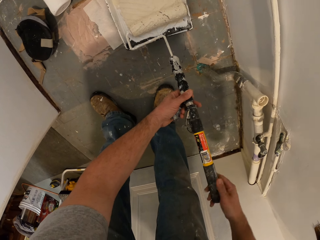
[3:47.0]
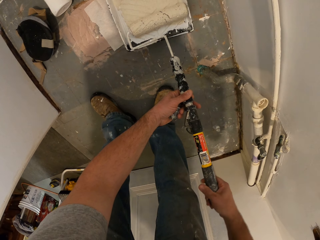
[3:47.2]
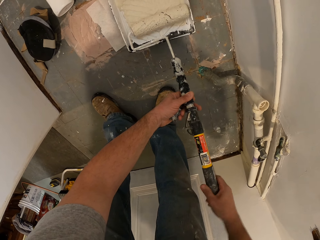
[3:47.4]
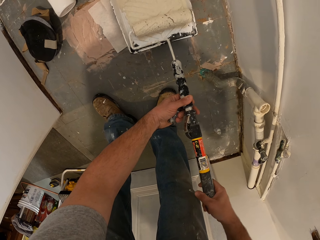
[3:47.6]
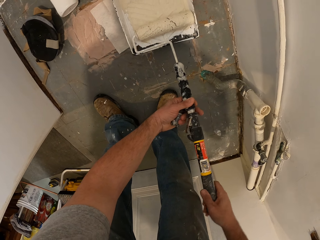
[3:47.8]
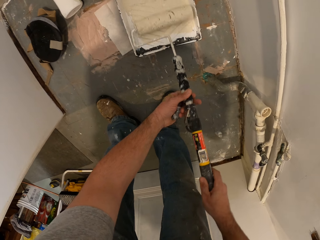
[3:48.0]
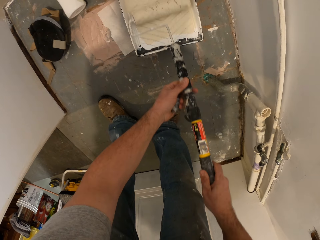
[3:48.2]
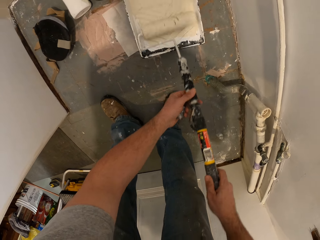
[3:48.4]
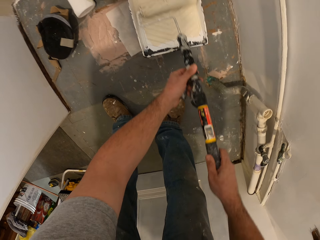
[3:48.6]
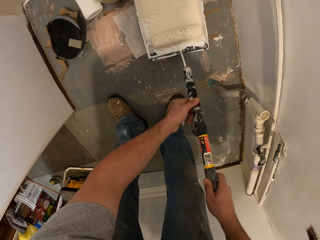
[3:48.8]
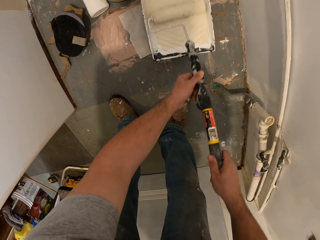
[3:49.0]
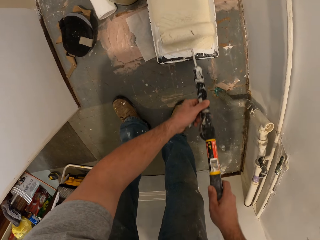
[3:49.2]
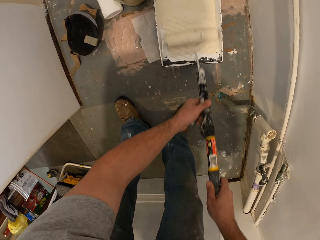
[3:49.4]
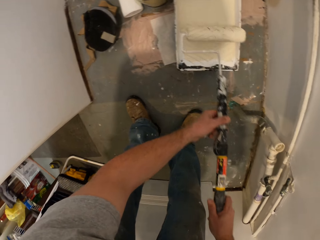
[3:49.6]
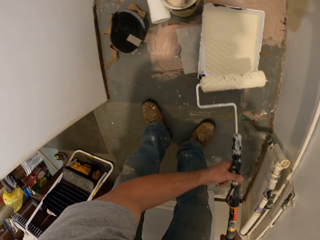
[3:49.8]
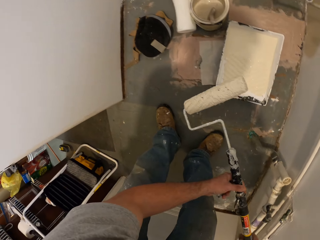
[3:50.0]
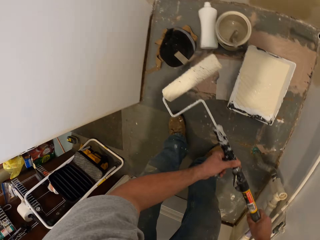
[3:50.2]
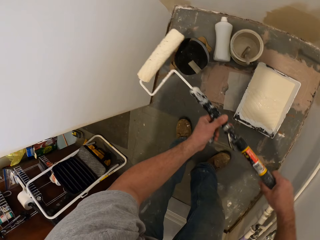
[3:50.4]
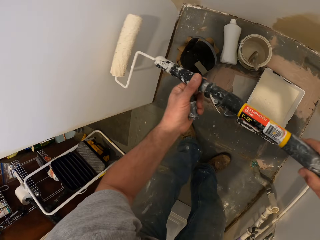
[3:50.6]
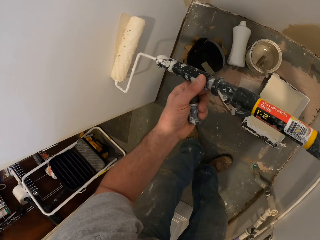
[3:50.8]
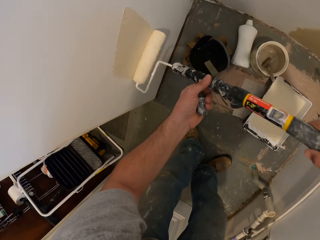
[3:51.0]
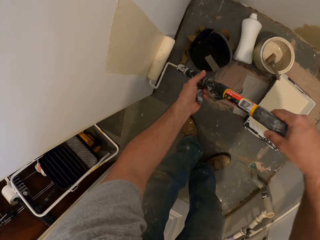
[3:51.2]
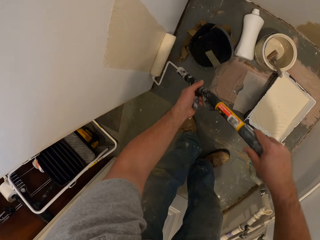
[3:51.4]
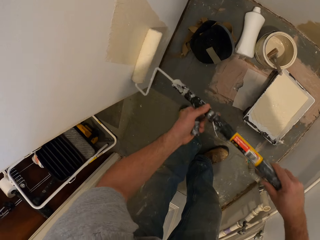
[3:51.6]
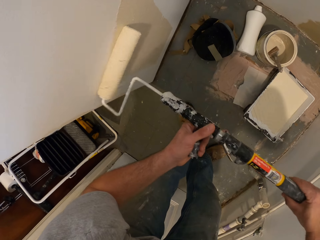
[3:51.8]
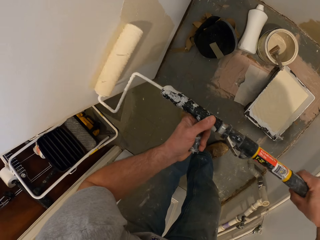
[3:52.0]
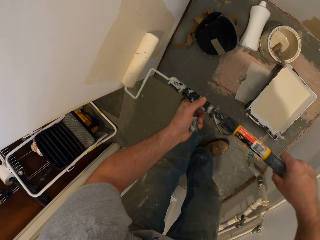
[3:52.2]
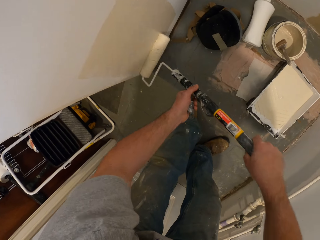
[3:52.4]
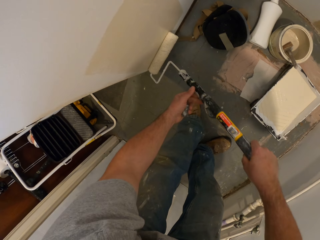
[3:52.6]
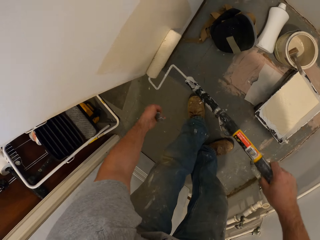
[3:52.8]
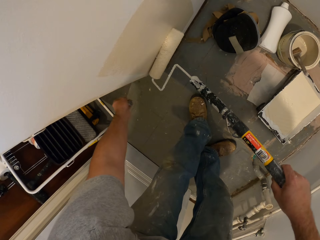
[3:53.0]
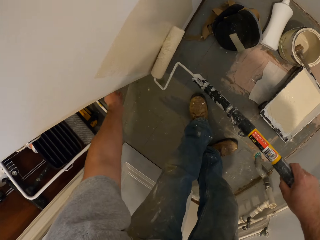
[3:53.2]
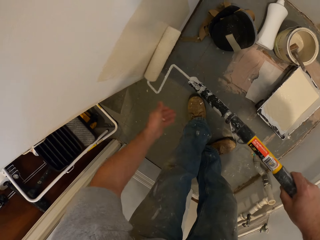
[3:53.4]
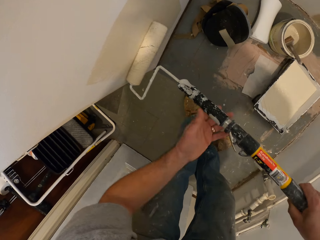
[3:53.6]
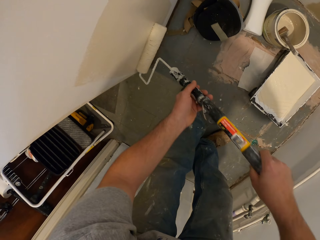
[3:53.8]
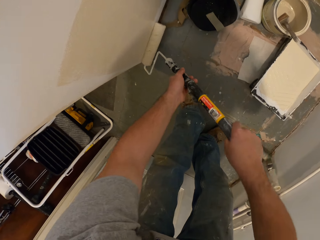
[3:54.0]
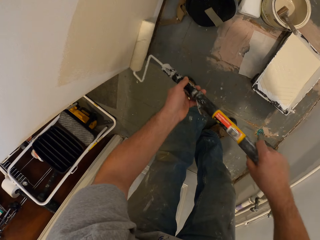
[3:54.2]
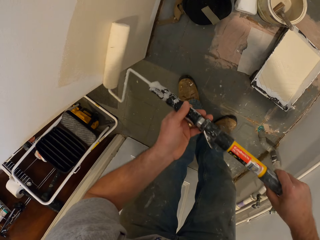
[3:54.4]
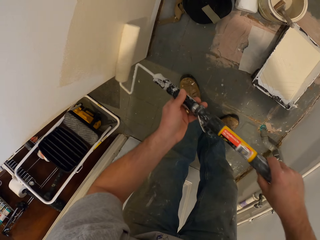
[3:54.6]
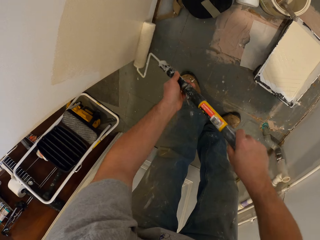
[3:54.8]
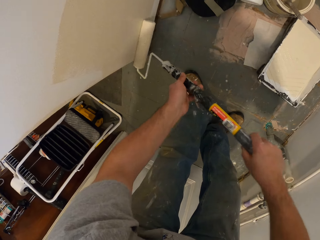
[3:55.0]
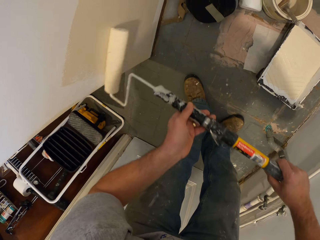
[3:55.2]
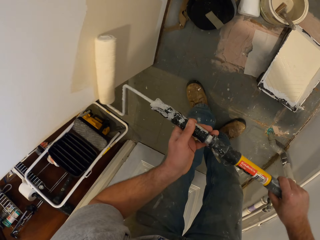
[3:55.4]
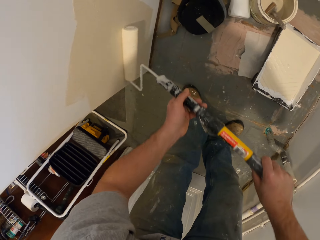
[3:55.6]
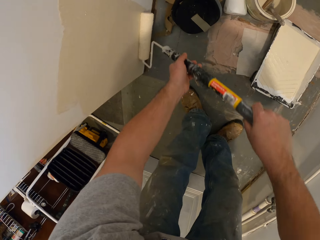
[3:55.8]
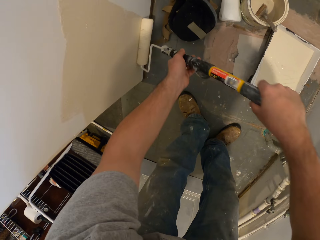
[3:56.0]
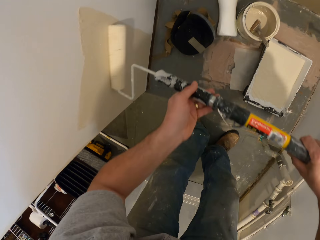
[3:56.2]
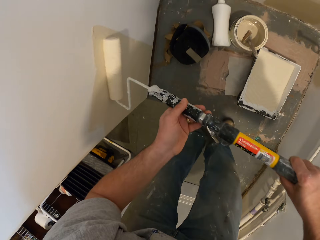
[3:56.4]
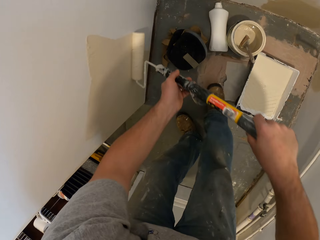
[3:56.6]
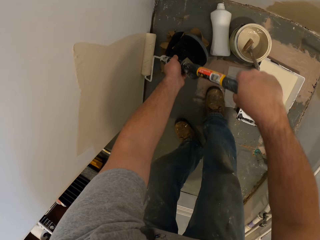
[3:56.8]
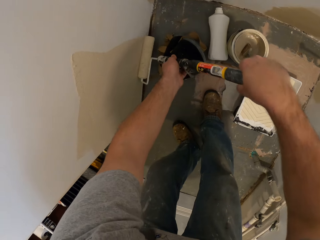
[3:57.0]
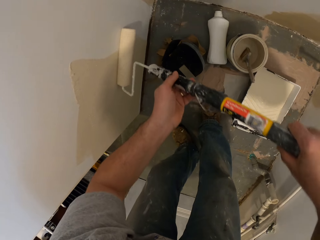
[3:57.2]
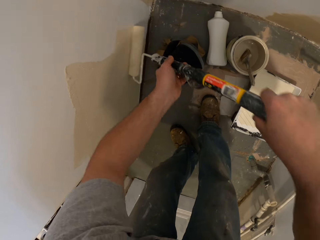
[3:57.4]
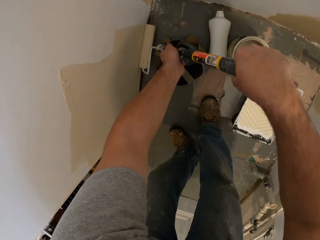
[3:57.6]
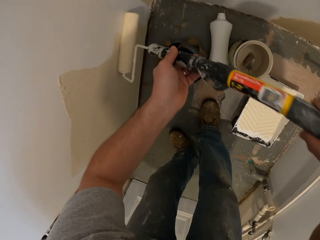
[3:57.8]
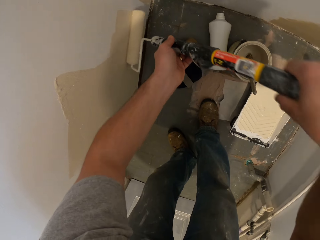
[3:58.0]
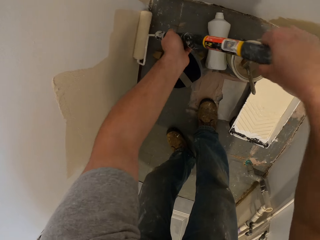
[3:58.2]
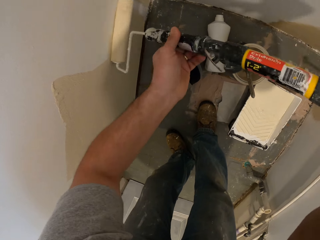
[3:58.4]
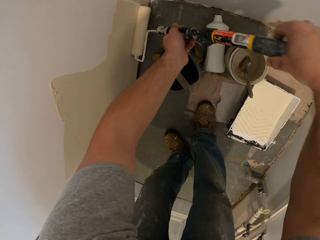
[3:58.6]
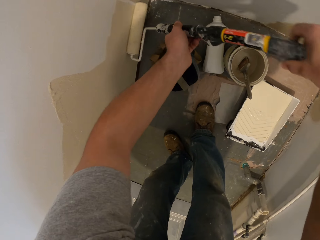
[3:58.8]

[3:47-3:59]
The camera wearer puts the paint runner or paint roller brush in paint. He adjusts the paint roller brush inside the paint can. He paints the room wall with the paint brush in his hand. He touches the wall and paints the wall with the paint runner.

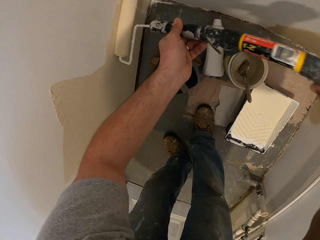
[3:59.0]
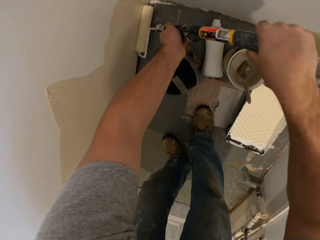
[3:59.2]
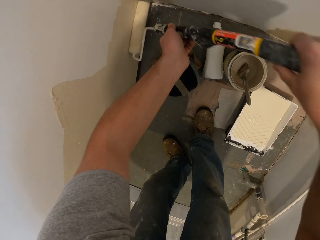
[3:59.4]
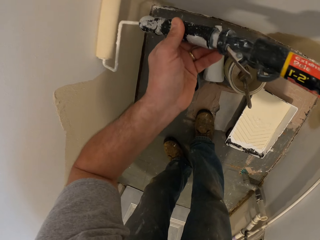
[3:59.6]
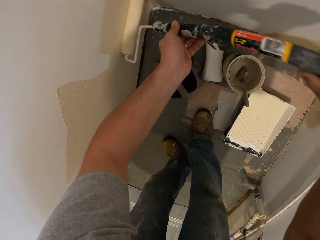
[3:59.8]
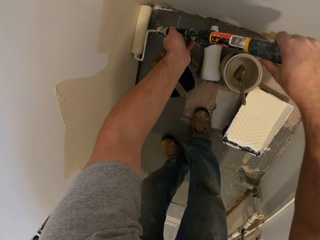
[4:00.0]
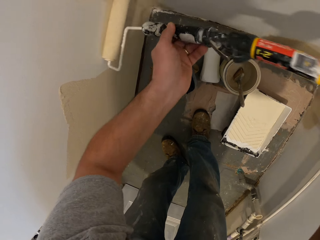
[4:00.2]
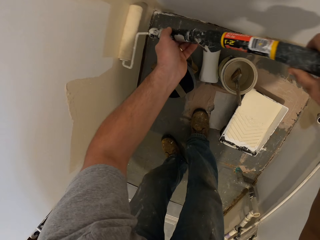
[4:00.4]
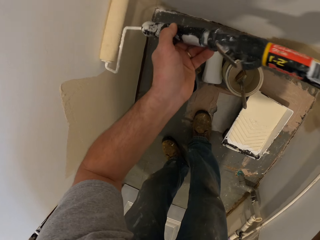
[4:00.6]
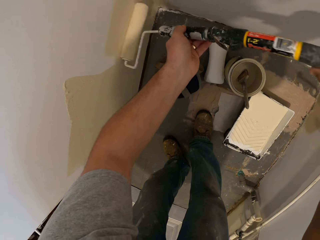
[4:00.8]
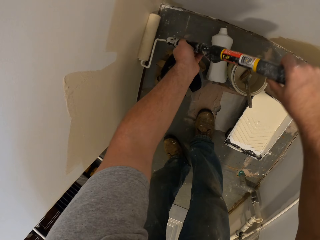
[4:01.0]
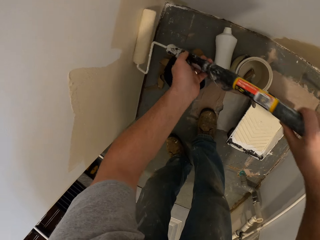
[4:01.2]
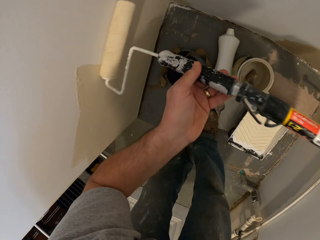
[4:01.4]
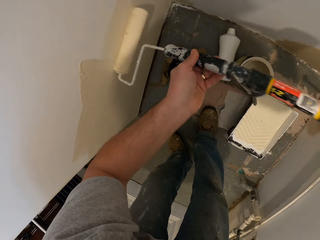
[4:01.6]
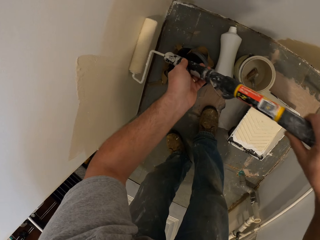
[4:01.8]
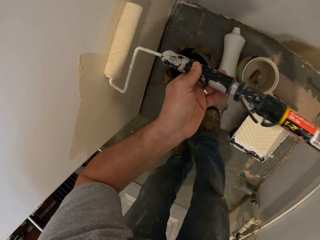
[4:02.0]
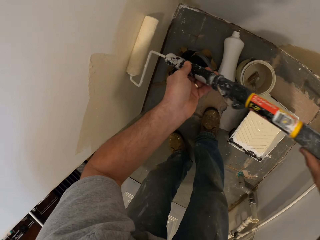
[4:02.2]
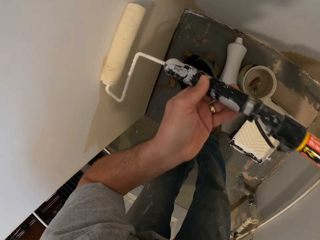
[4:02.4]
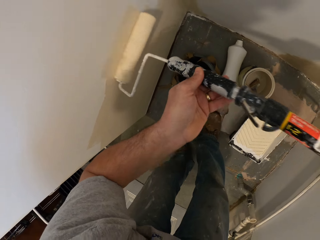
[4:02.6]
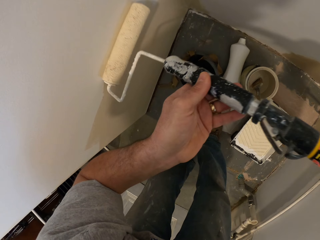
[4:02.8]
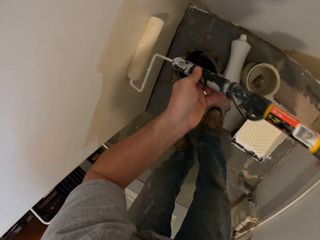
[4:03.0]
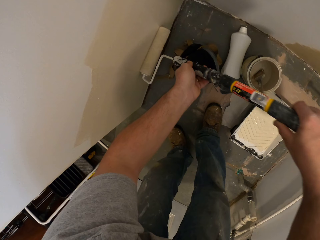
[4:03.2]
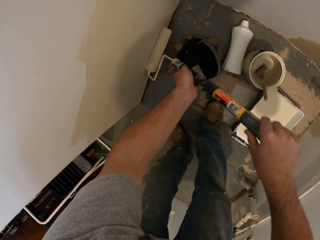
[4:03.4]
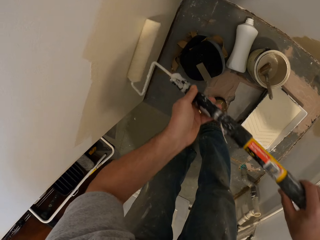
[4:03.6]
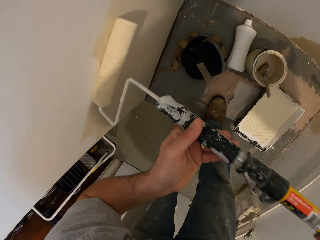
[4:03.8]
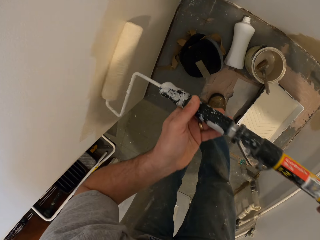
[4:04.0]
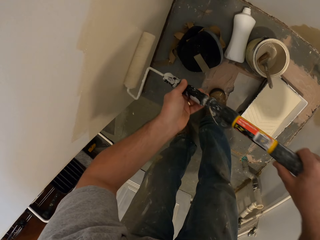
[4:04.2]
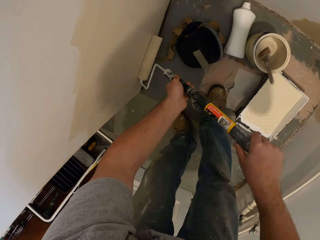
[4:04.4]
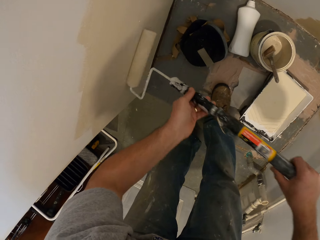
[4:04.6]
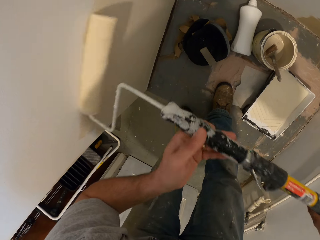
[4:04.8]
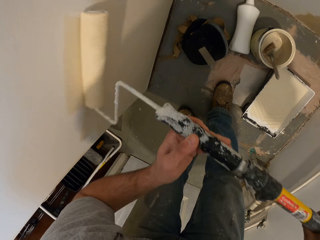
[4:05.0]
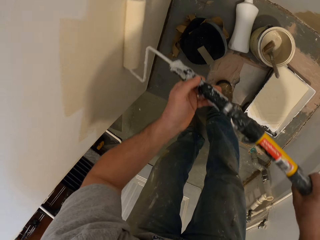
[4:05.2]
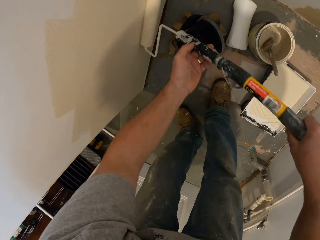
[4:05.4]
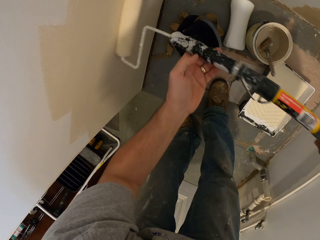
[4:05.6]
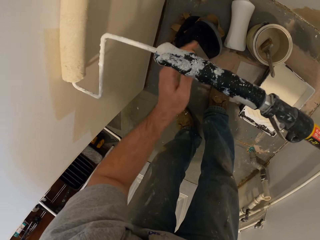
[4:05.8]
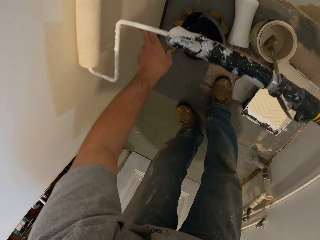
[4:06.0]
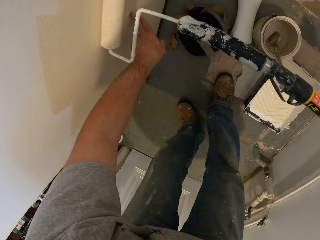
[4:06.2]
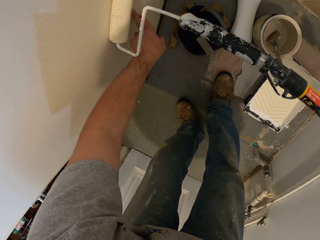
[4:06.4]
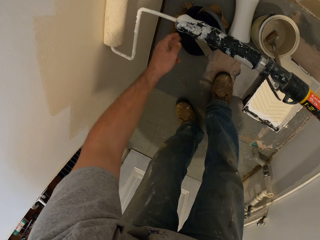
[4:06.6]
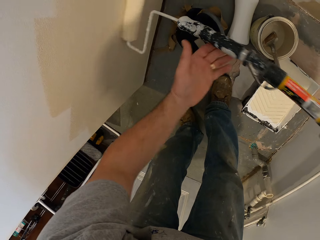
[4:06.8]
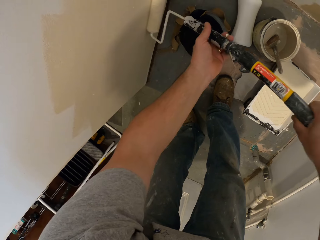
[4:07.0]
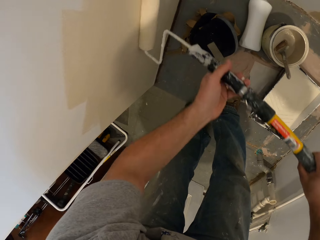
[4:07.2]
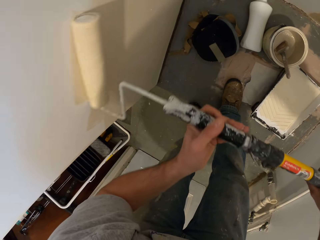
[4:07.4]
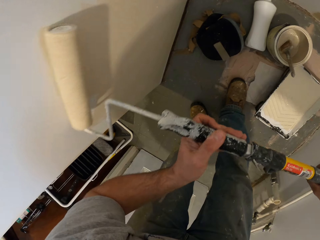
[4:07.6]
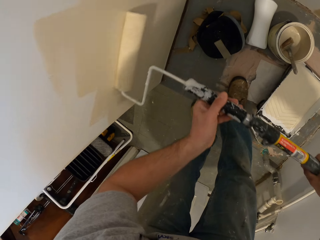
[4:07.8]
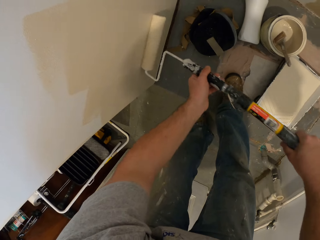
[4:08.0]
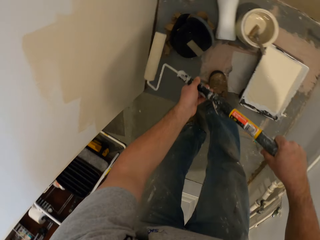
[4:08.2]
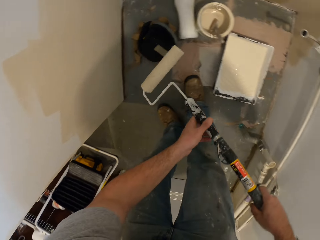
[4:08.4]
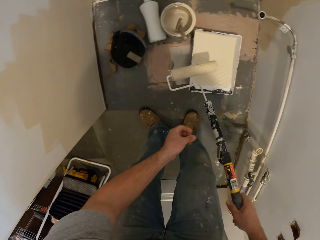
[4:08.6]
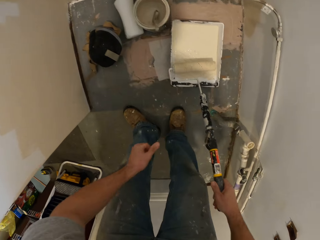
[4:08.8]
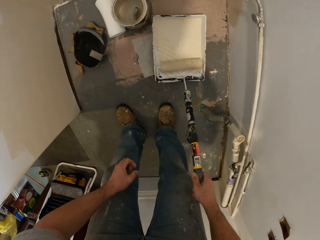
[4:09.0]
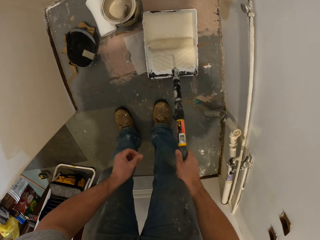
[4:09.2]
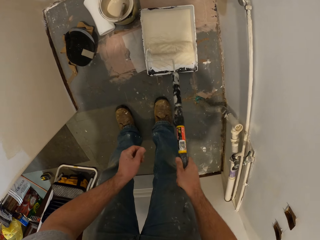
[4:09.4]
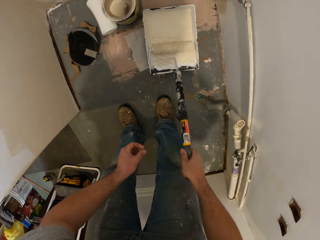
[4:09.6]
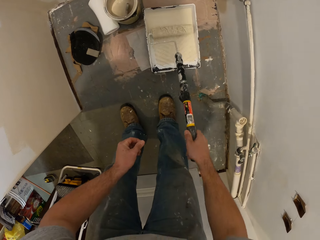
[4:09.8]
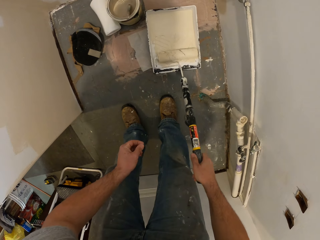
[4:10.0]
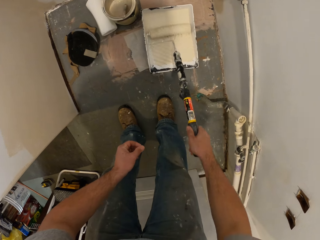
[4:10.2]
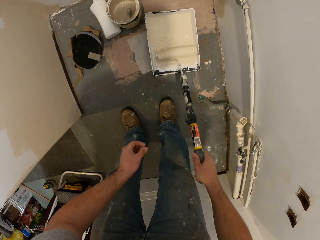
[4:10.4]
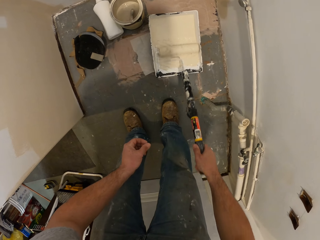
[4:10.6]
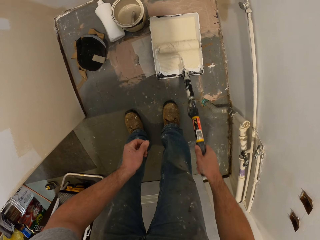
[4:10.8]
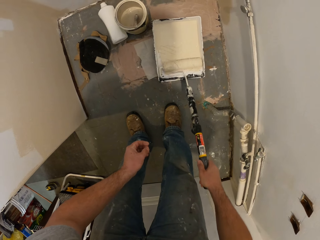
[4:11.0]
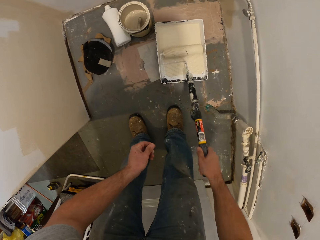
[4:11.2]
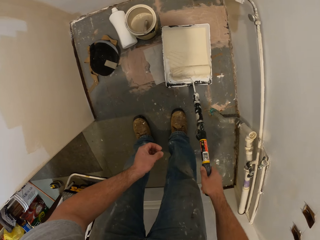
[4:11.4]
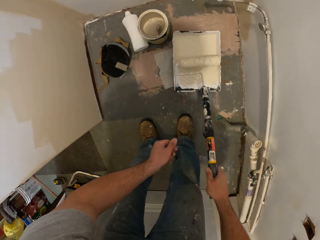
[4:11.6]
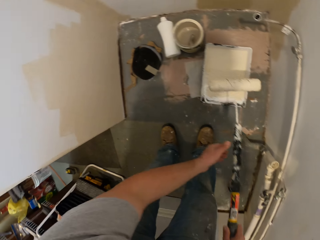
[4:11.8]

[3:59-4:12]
The camera wearer touches the wall and paints the wall with a paint runner. They dip the paint roller brush into the paint and adjust the paint roller brush inside the paint.
